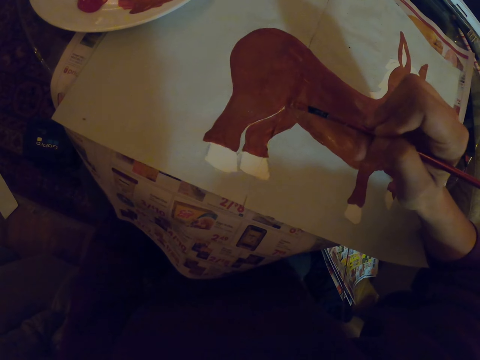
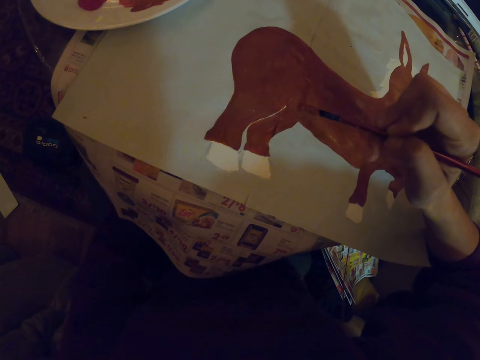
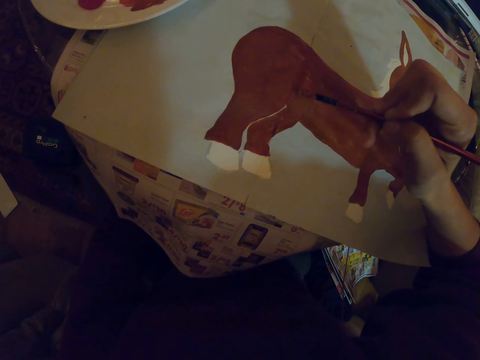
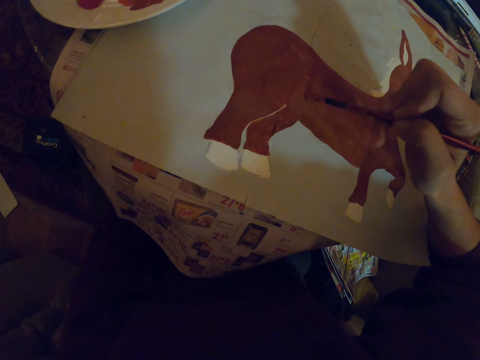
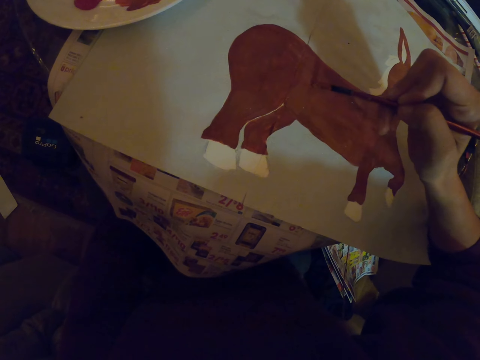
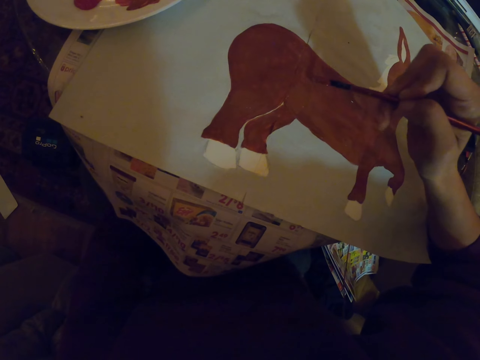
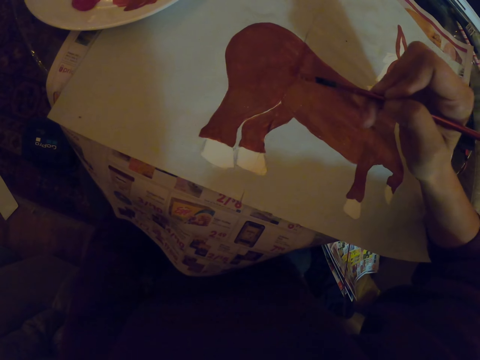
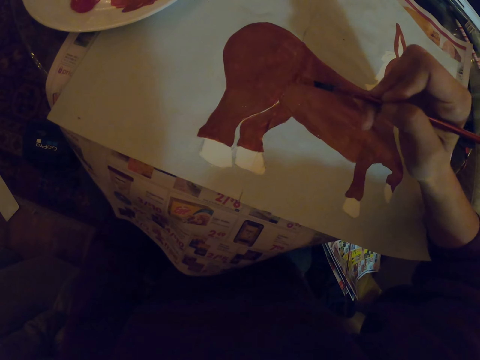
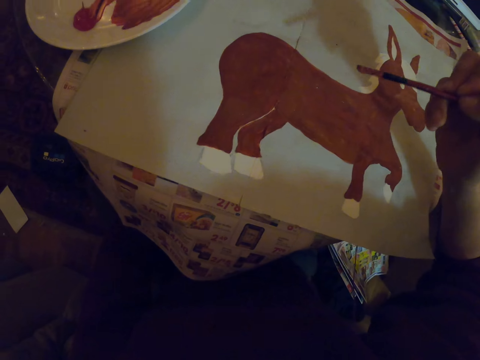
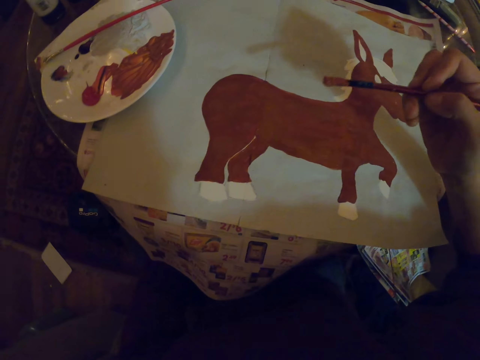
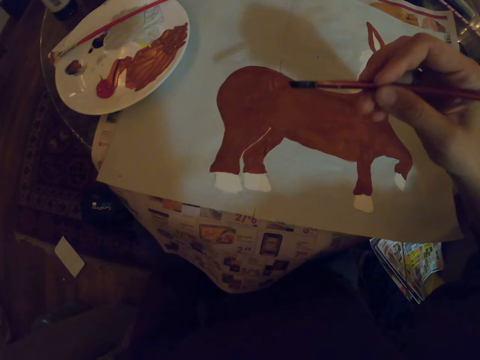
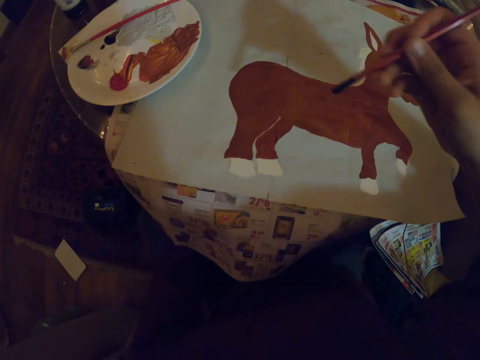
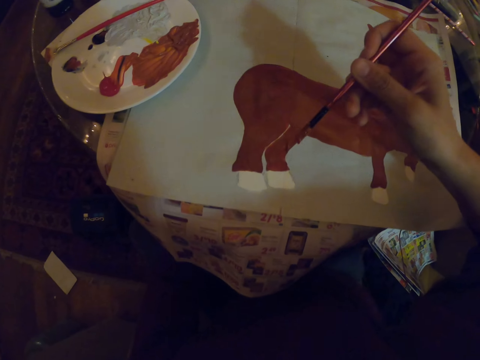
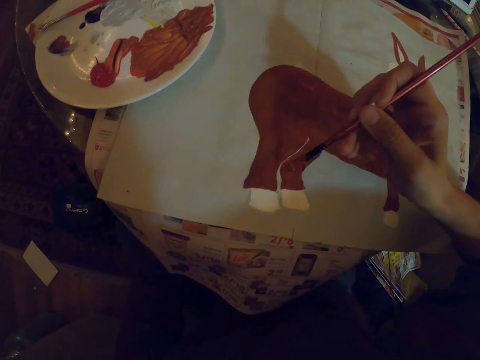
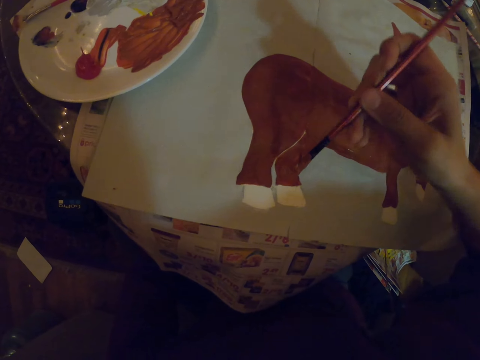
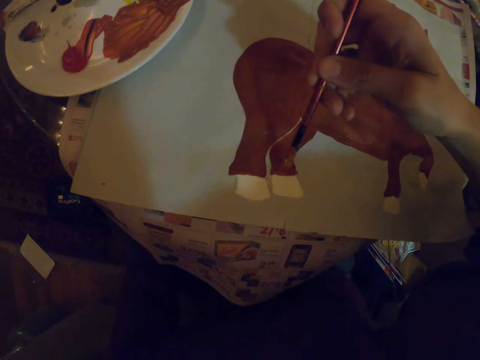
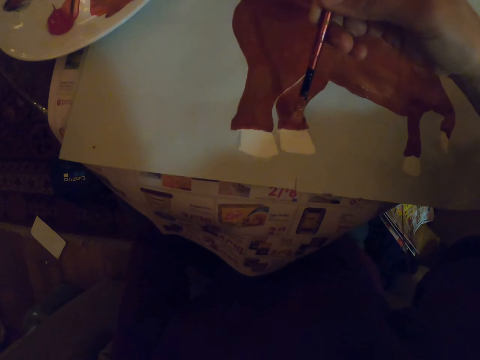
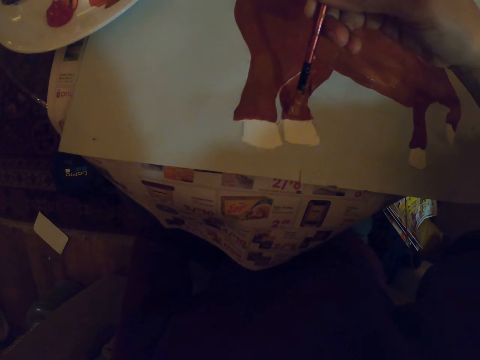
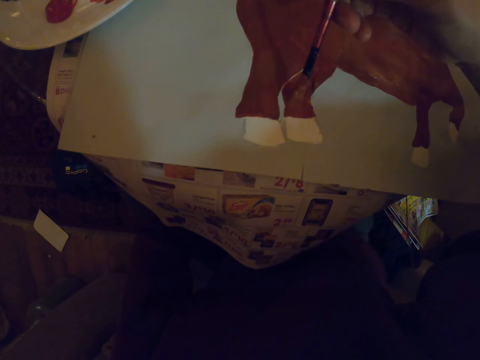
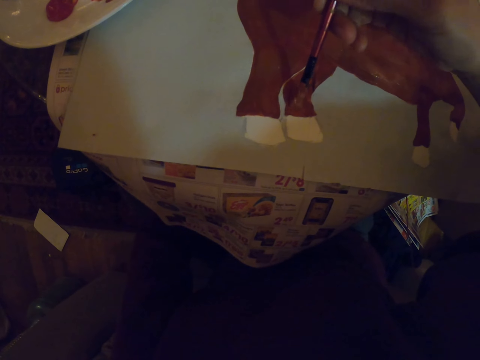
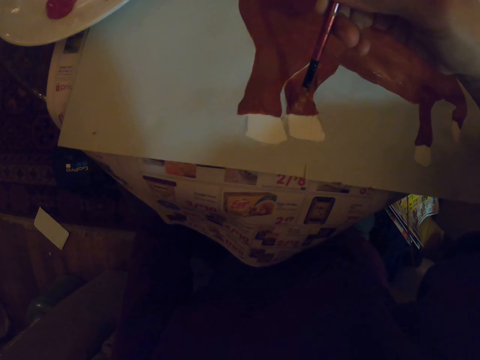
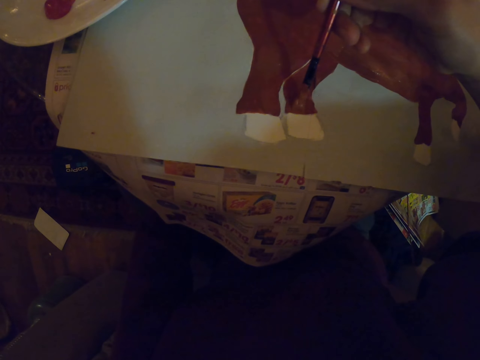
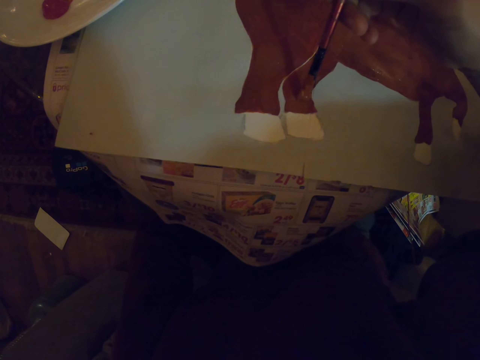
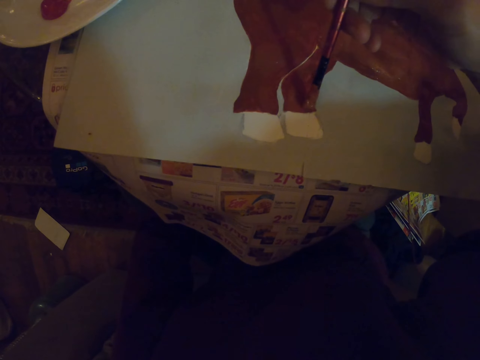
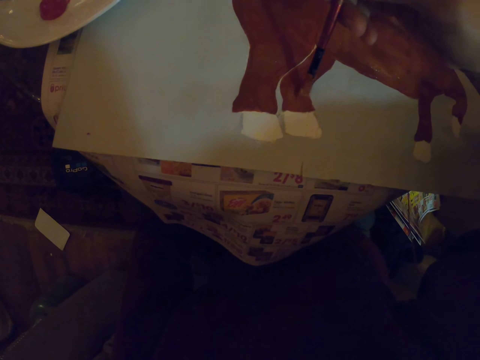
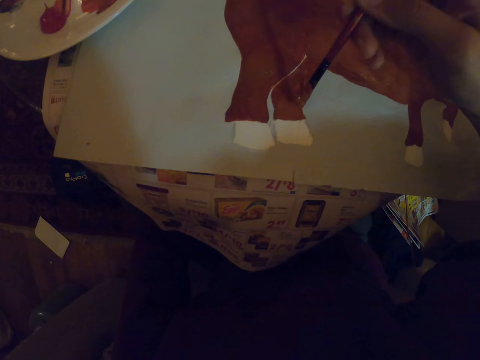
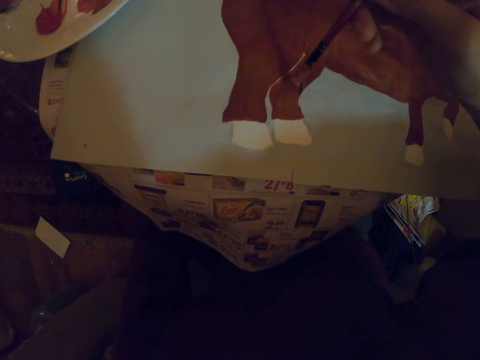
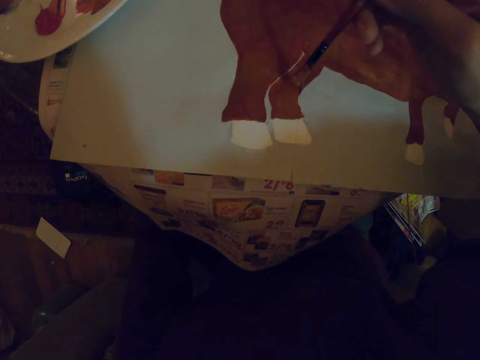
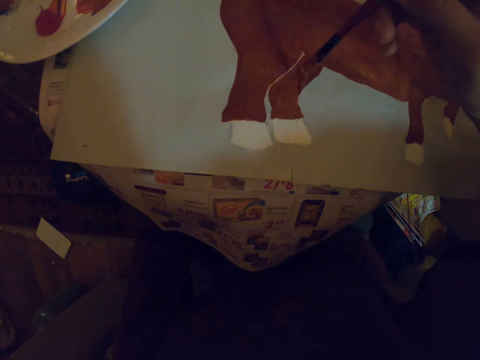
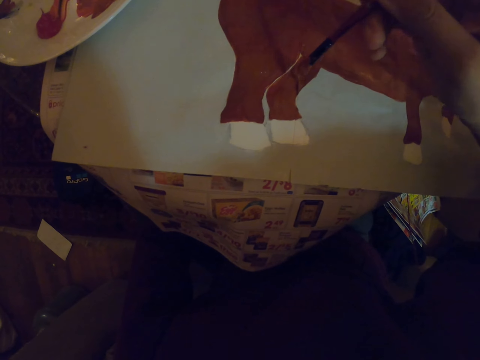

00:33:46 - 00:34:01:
The camera wearer pauses. They hold an art brush. They repaint the sketch with the art brush.

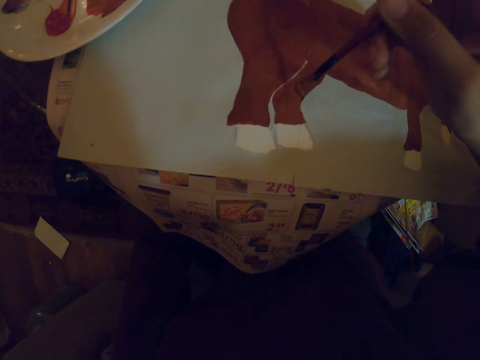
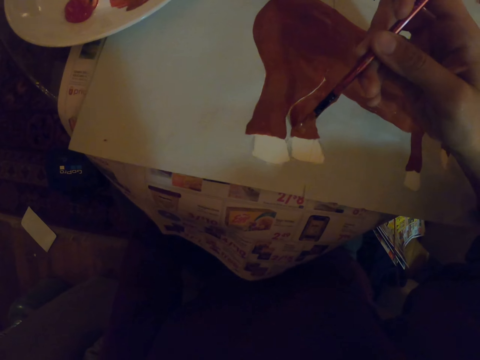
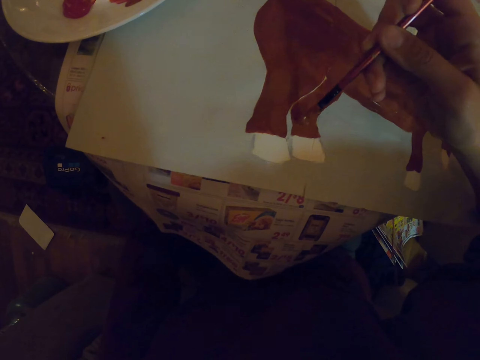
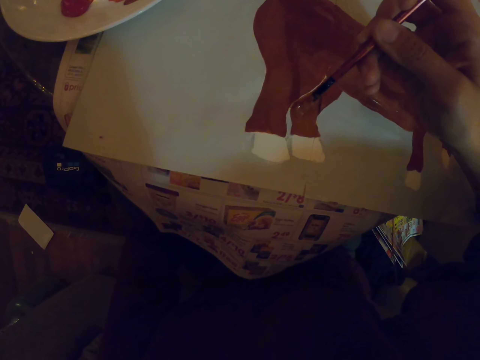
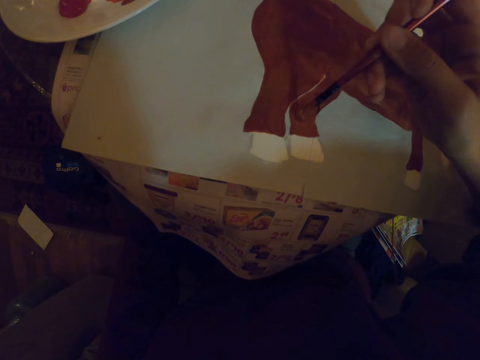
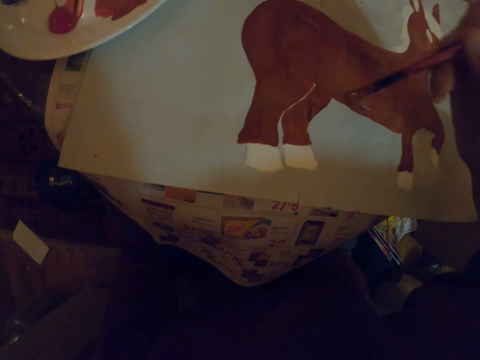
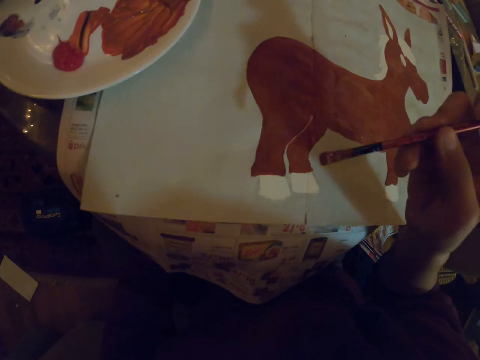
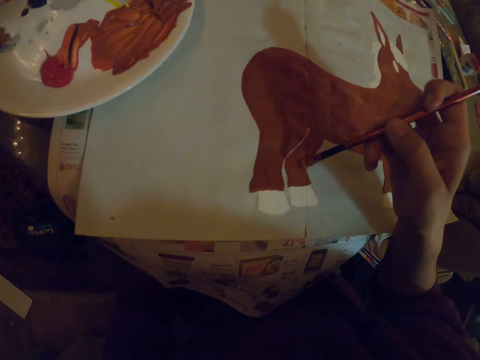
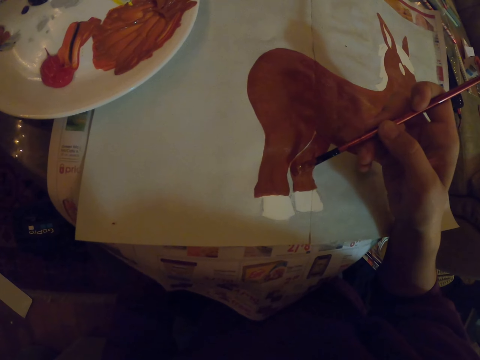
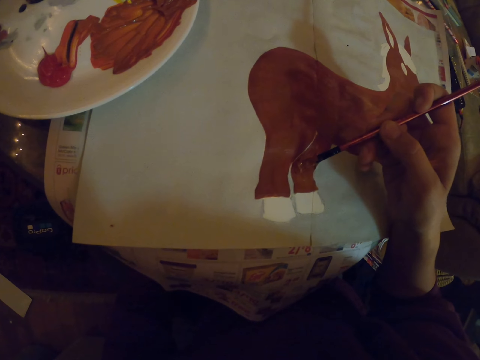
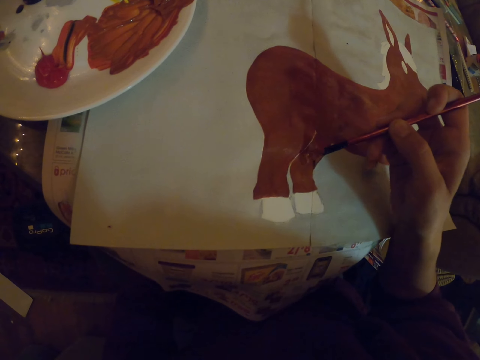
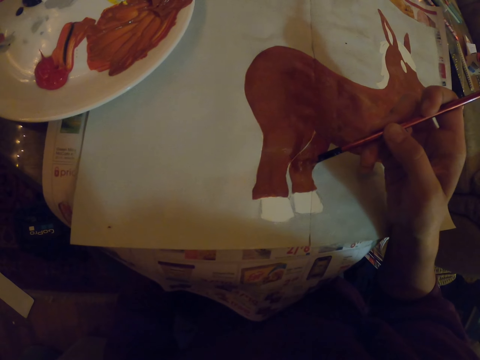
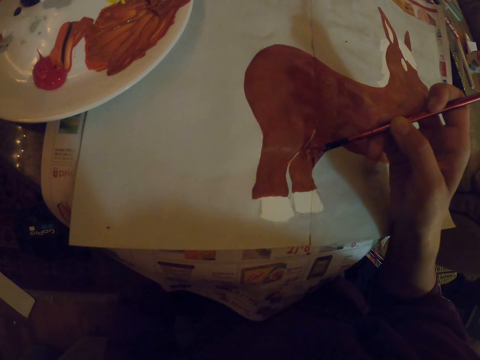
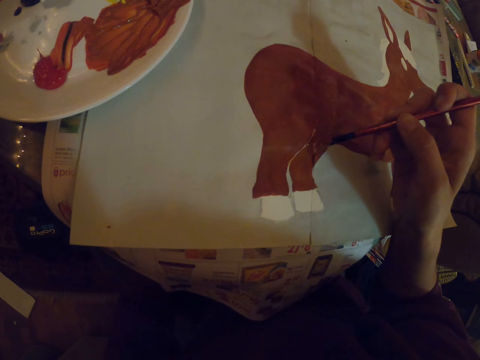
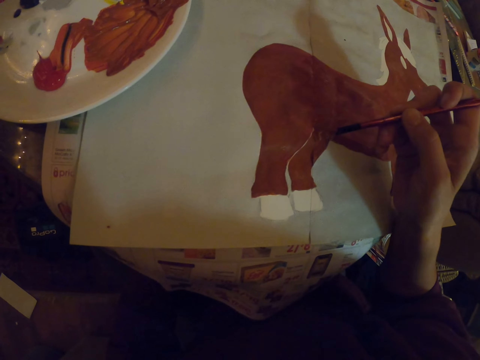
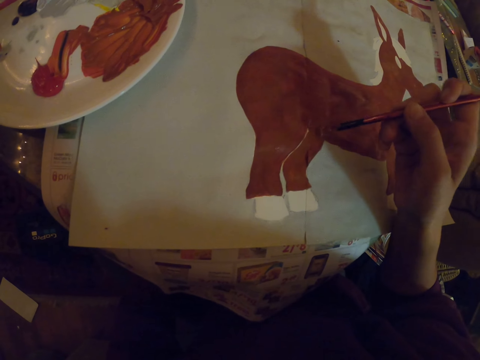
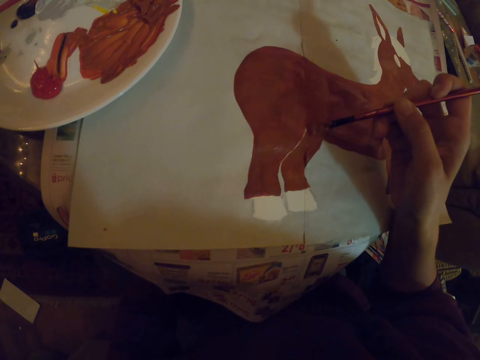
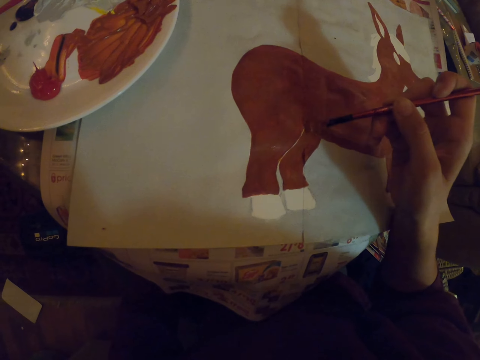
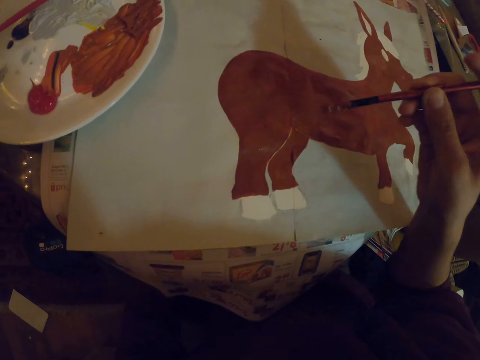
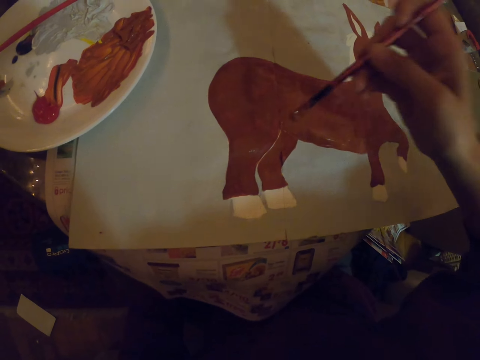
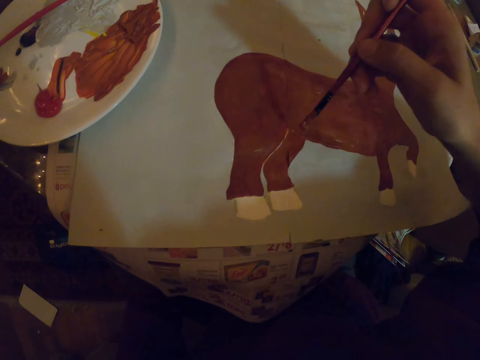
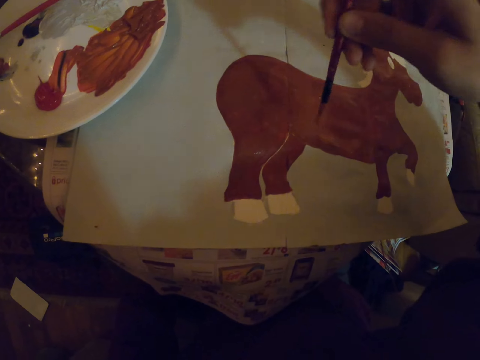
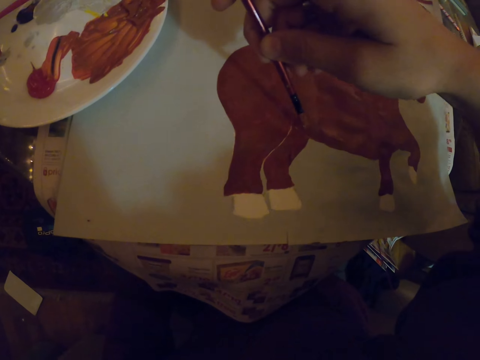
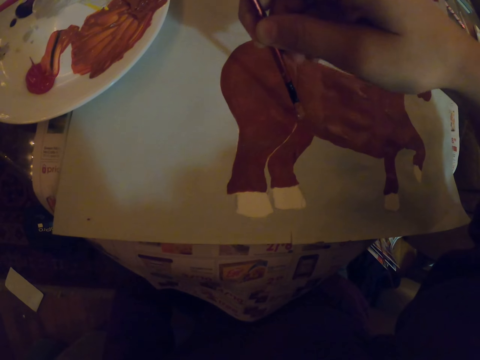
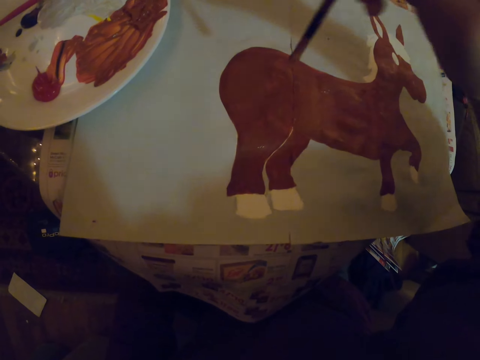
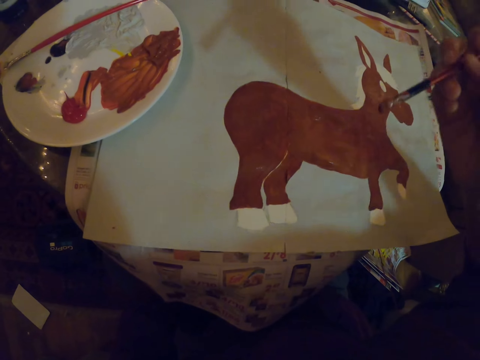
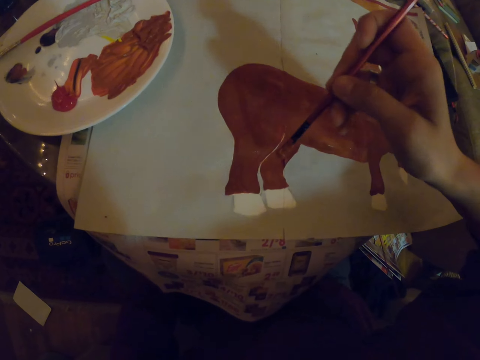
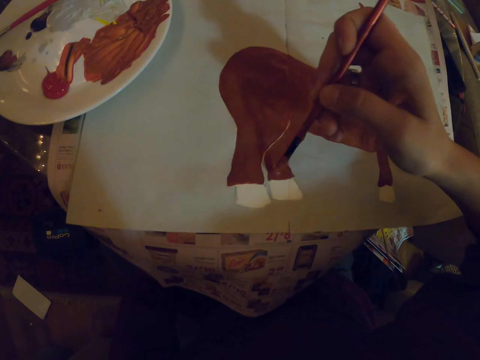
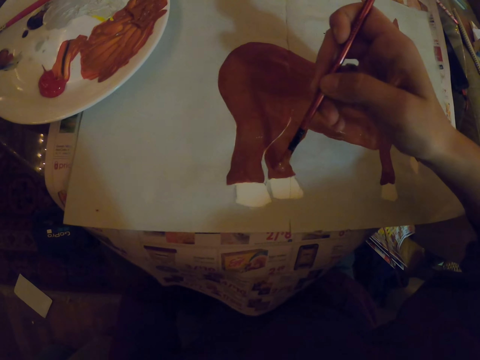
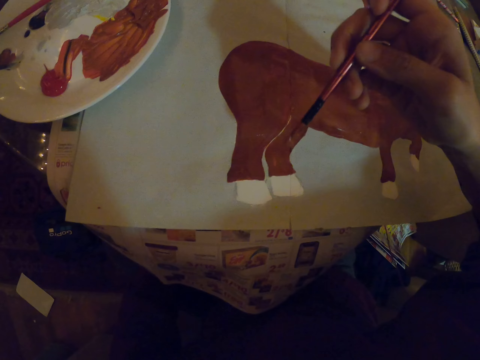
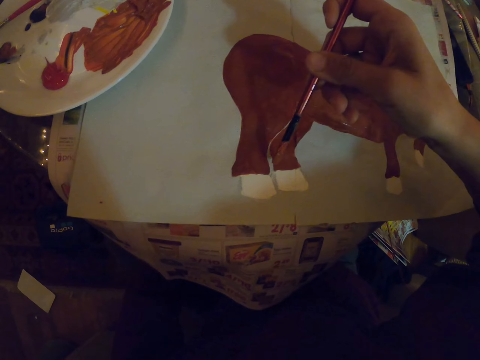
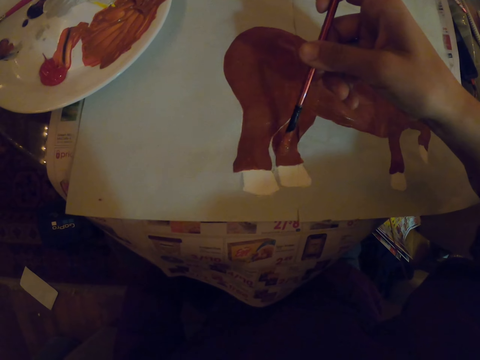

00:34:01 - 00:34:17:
The camera wearer pauses. They hold an art brush. They repaint the sketch with the art brush.
